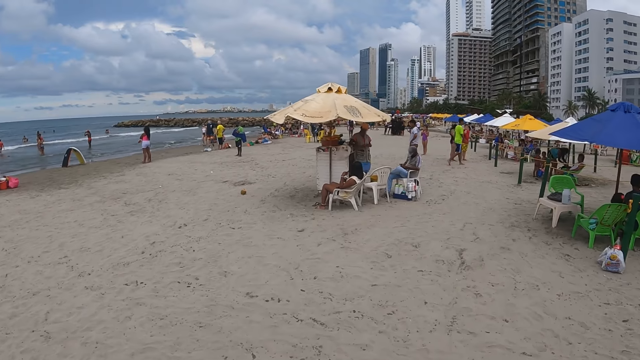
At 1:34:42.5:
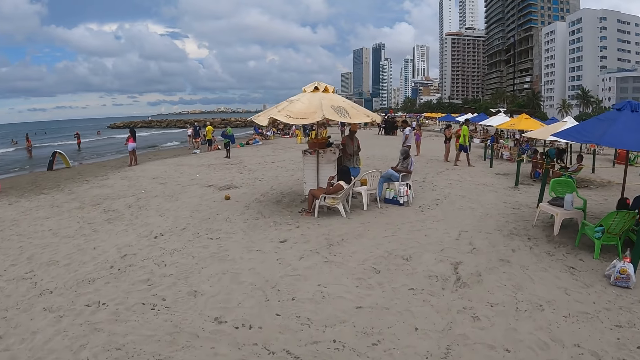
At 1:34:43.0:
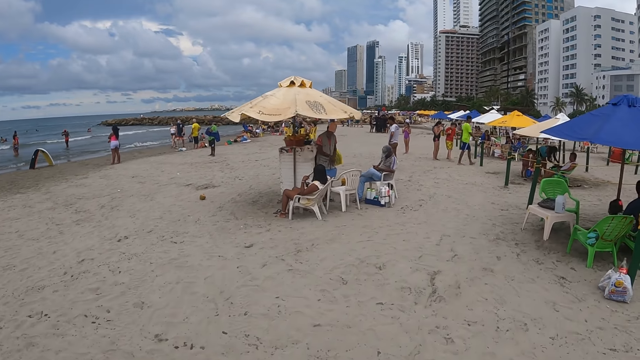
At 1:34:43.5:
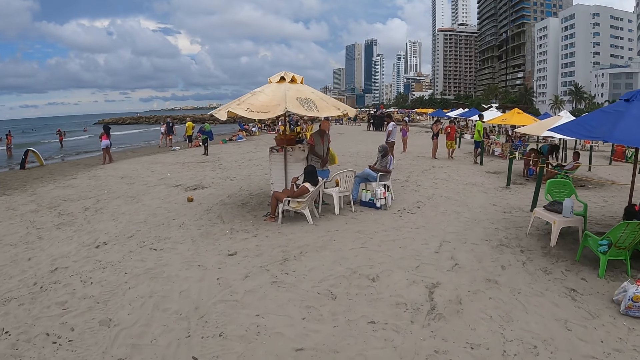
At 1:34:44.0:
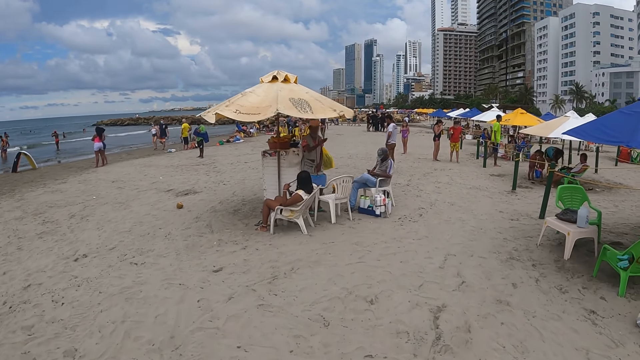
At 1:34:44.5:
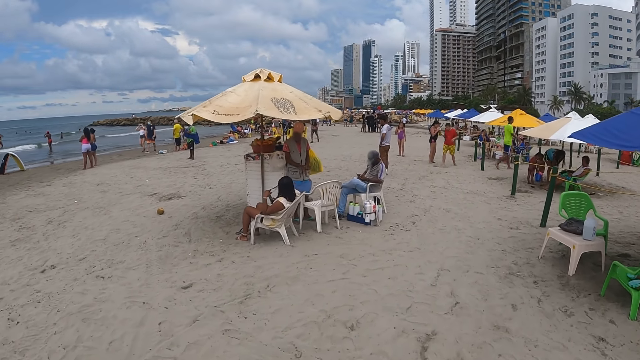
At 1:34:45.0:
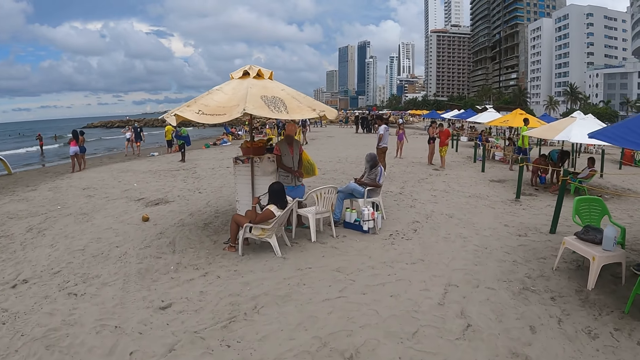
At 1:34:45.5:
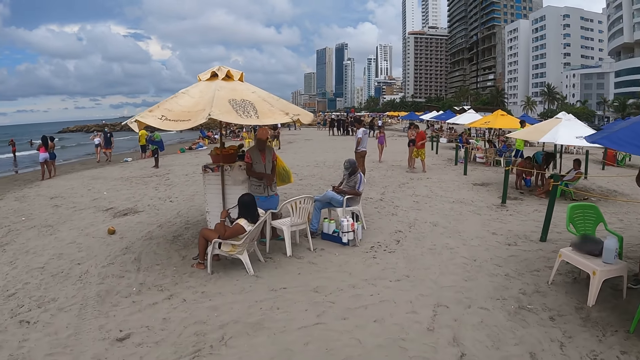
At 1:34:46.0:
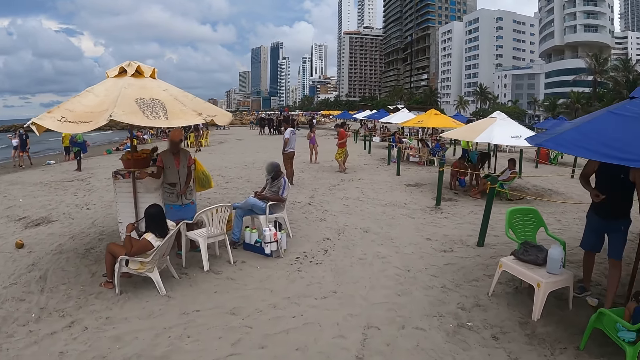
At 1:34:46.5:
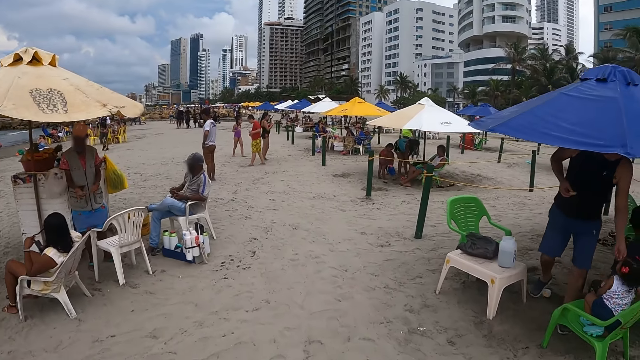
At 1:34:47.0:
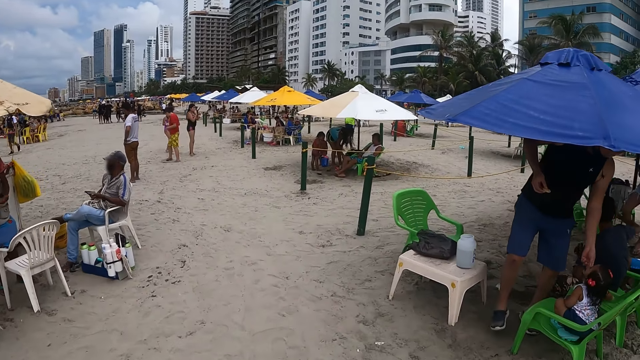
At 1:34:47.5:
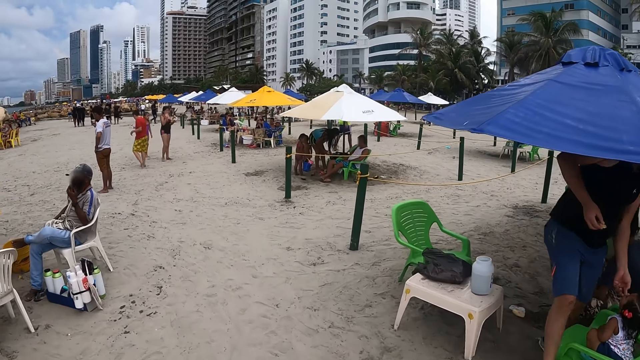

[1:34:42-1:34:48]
The camera wearer looks around.

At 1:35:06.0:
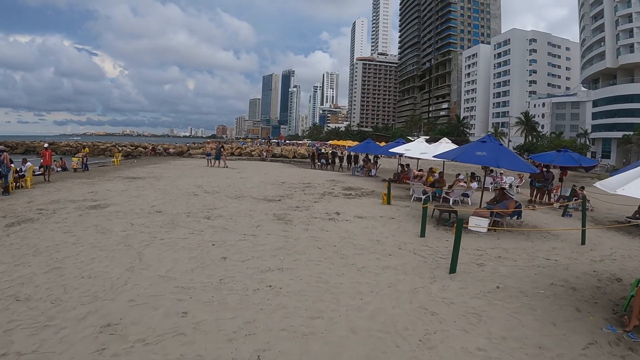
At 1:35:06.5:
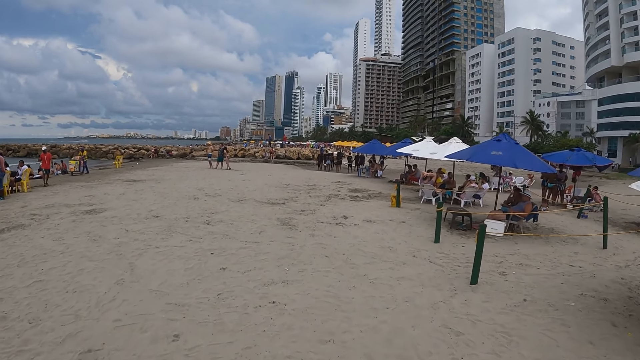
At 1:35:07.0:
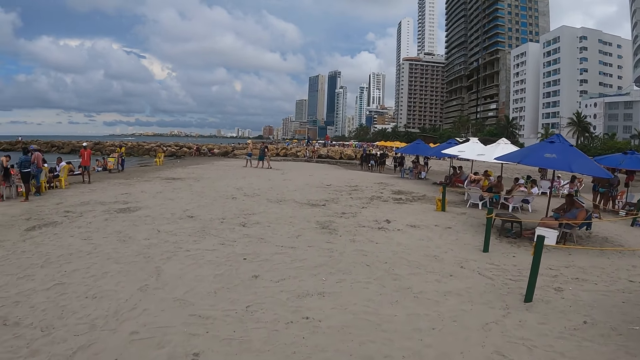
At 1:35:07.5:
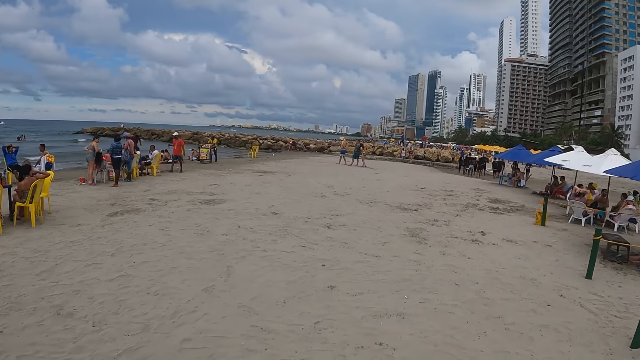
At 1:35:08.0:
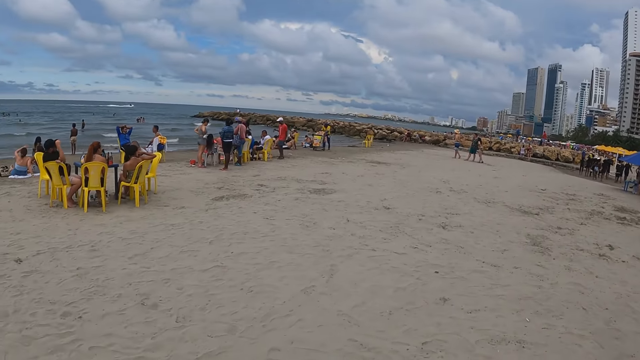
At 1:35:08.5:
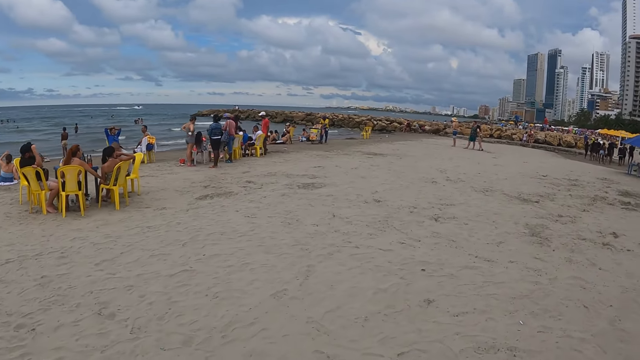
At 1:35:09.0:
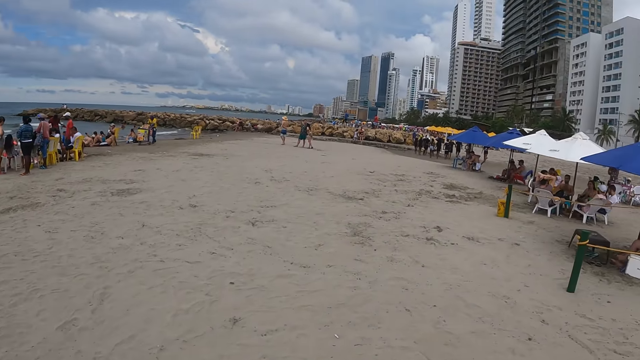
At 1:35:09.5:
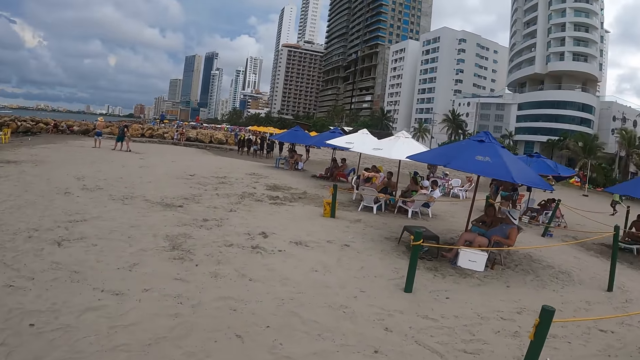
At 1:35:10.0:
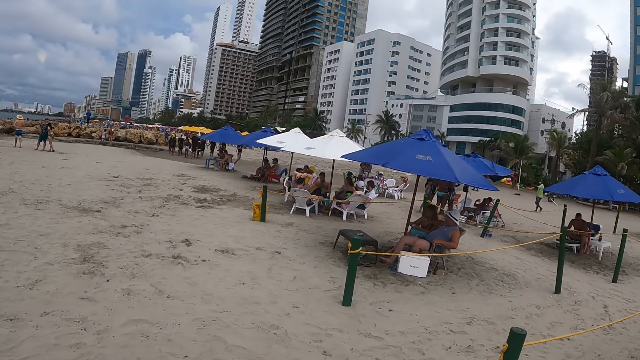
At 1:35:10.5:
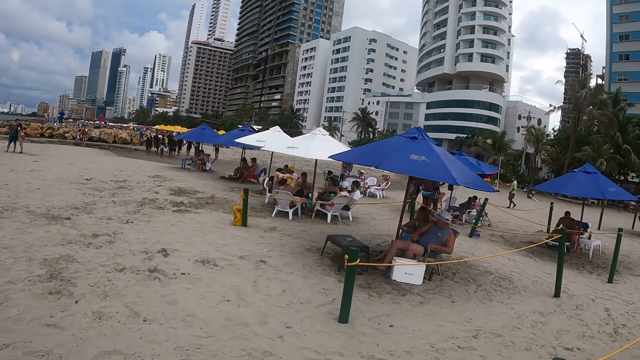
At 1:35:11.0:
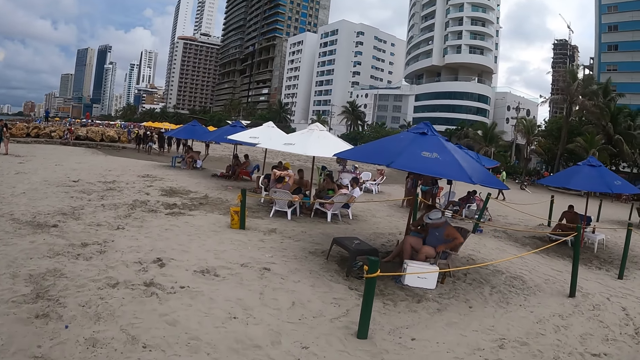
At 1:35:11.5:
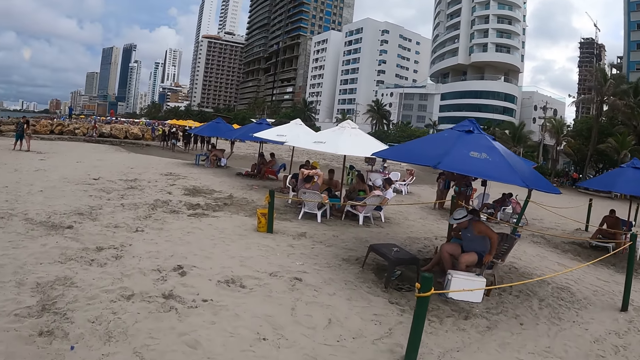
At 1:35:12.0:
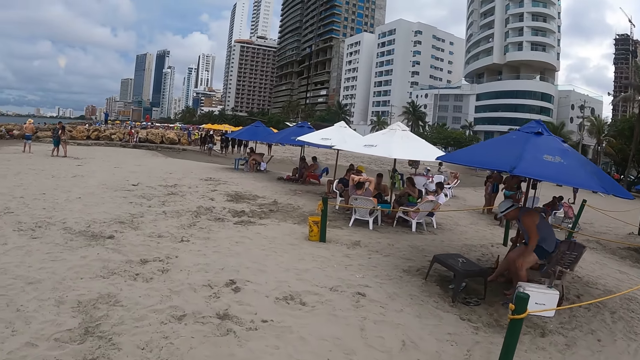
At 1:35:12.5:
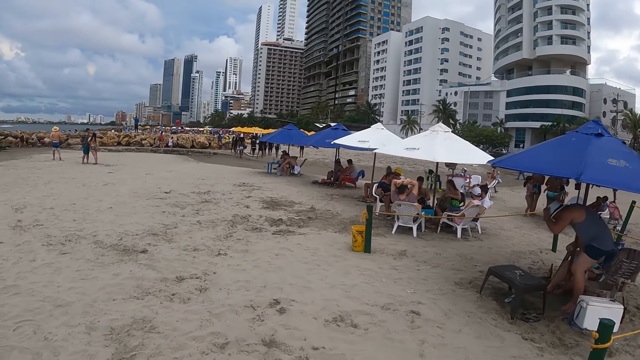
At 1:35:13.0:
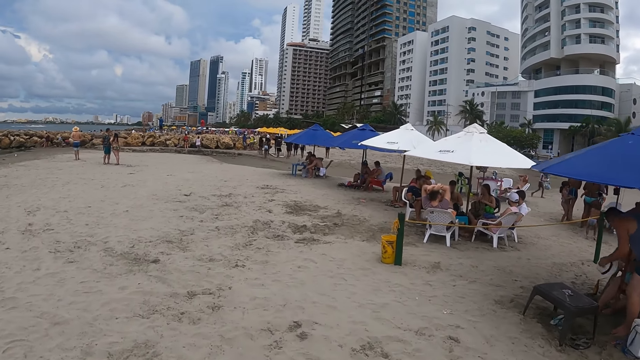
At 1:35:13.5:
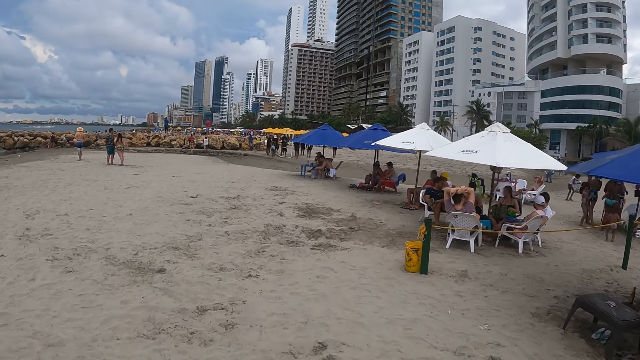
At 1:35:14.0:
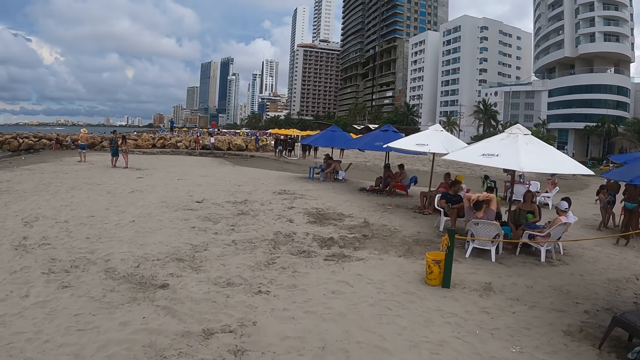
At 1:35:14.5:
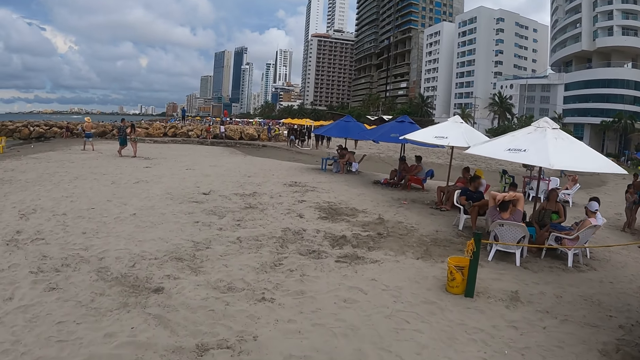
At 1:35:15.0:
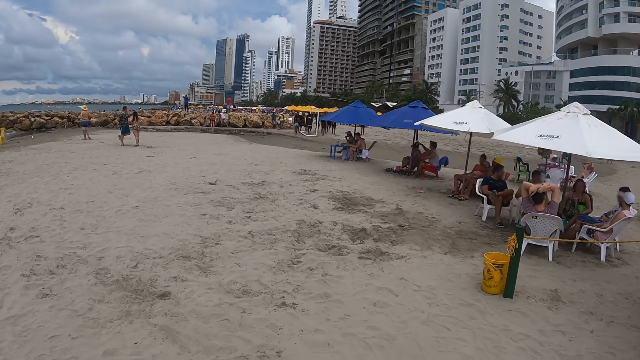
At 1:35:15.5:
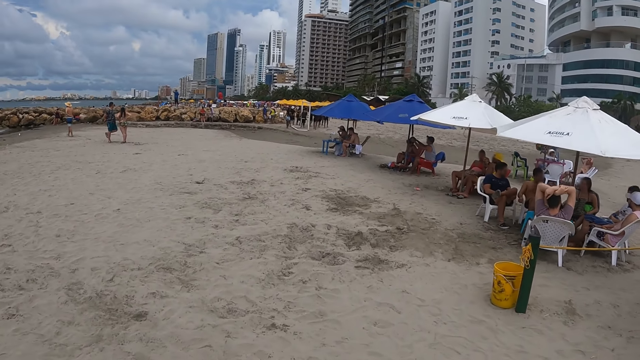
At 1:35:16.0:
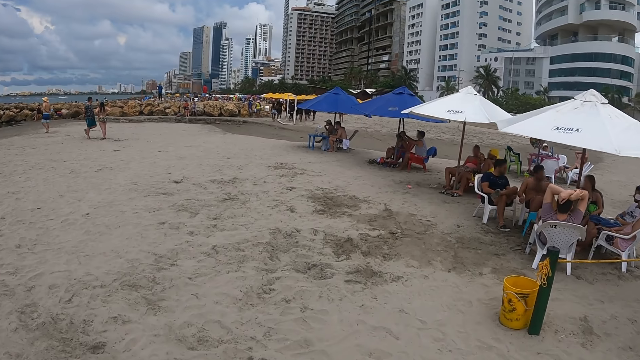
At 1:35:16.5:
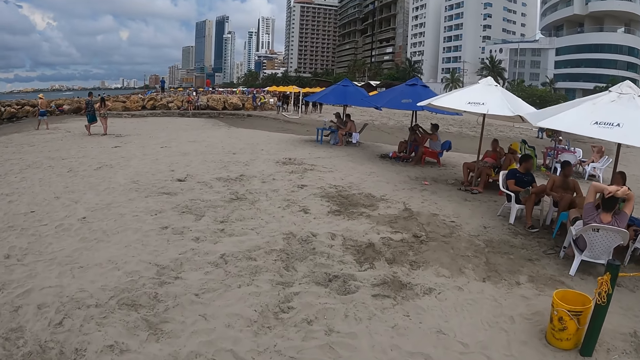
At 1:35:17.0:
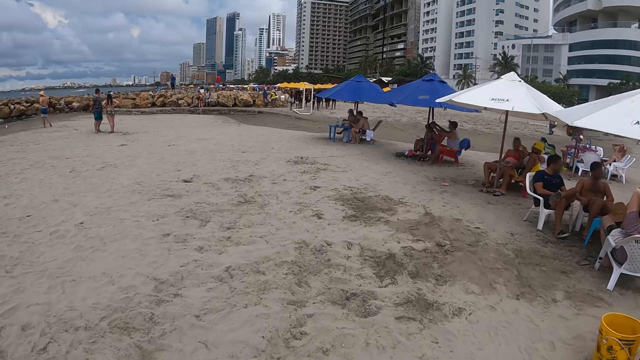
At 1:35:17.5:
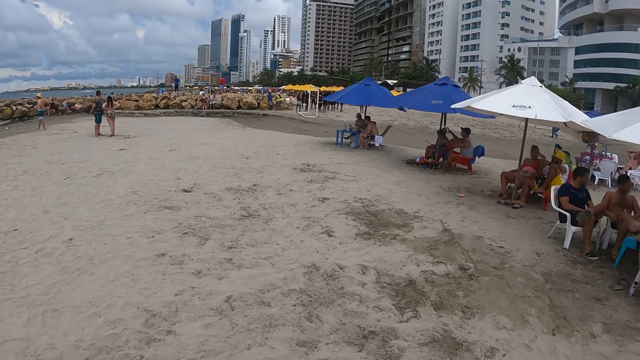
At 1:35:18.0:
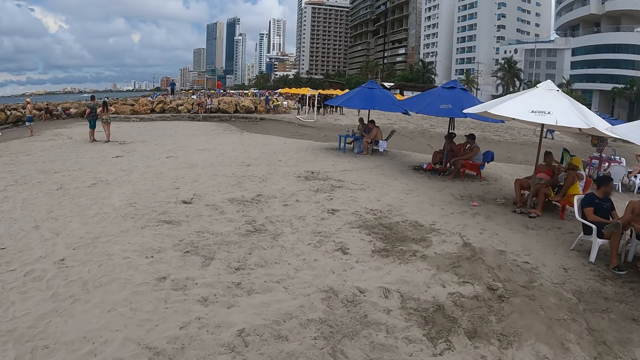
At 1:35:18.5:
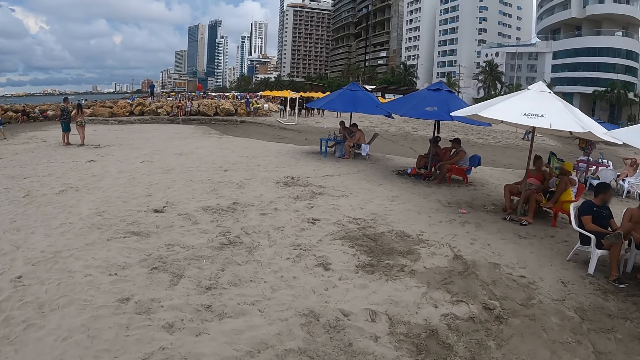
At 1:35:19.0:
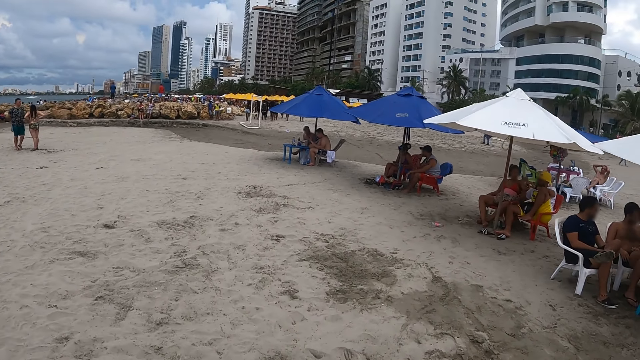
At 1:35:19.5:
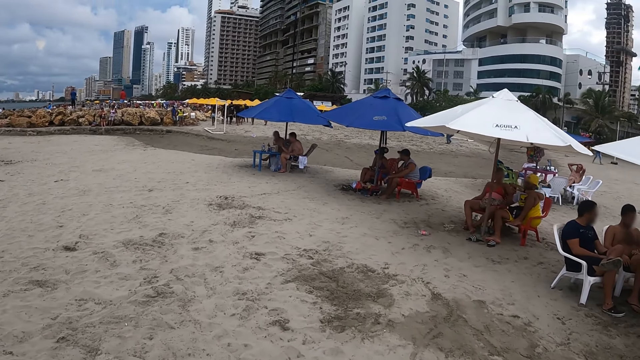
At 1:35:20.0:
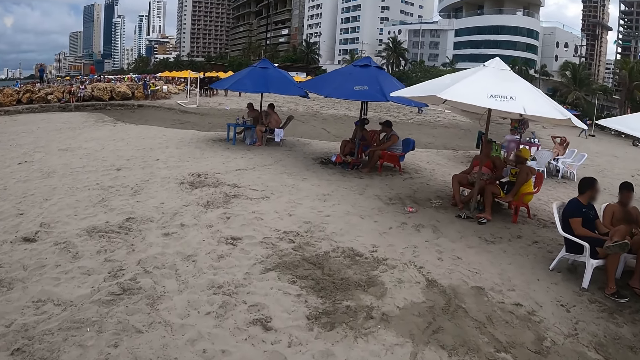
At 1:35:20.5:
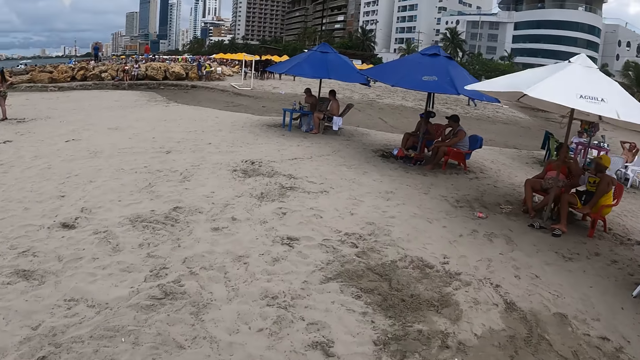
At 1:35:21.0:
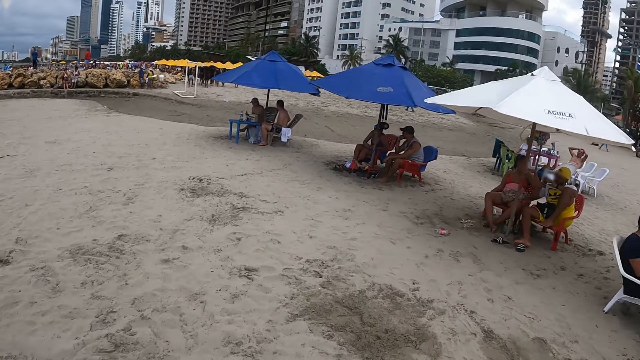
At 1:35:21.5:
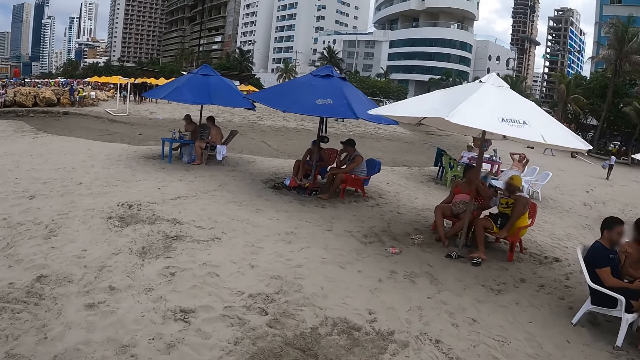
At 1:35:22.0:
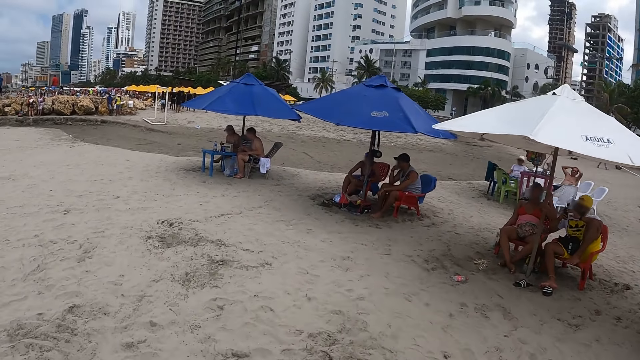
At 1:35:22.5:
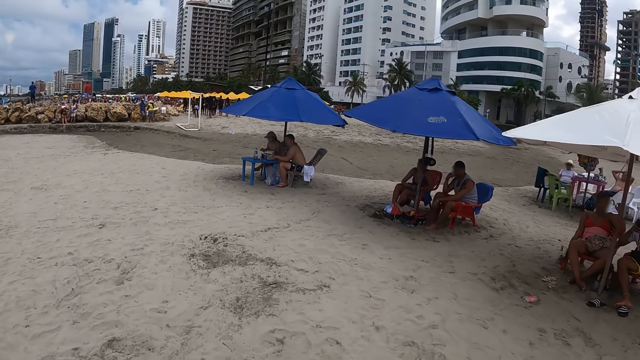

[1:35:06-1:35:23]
The camera wearer turns around. They walk along the beach.
